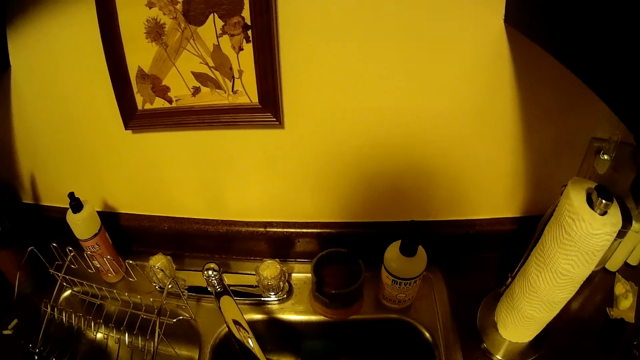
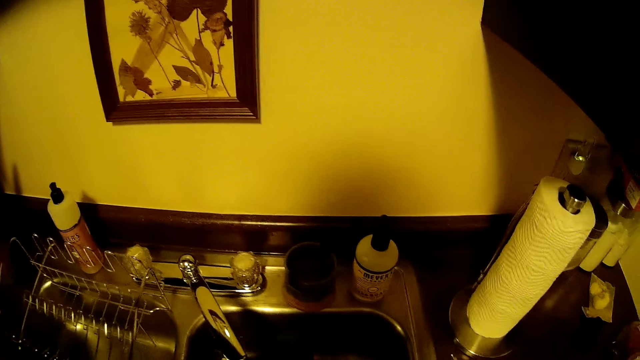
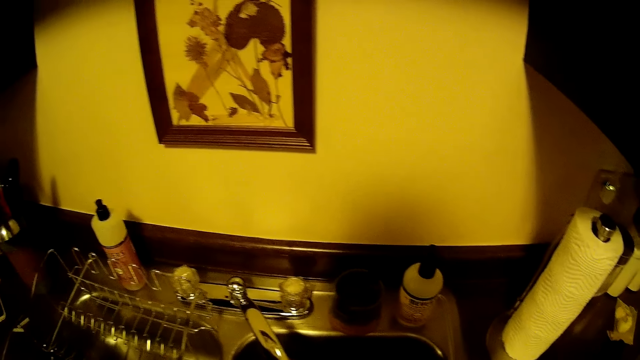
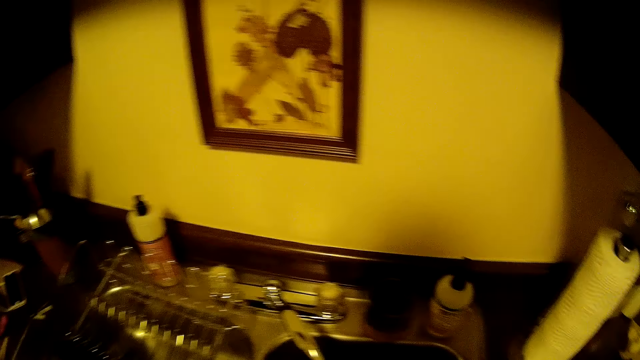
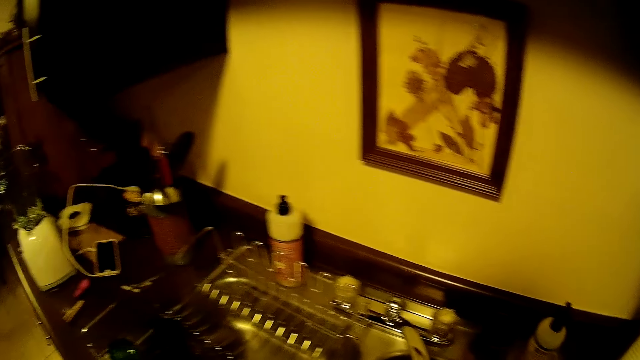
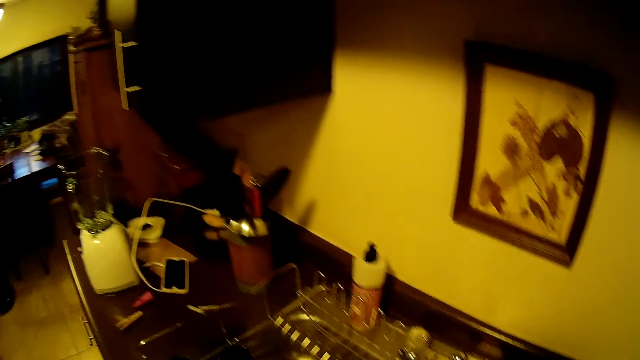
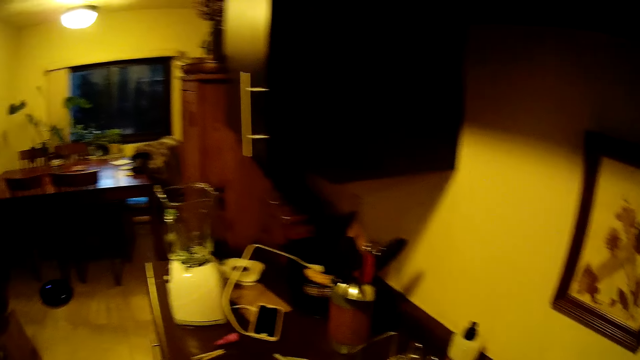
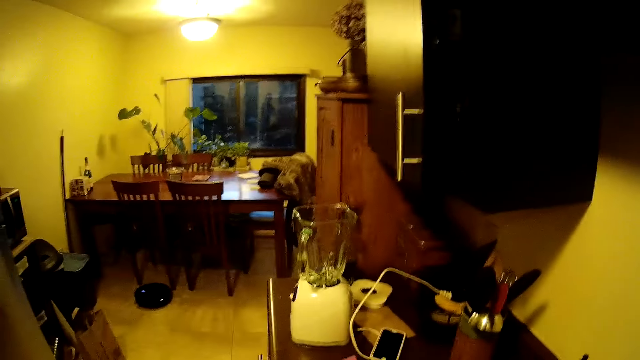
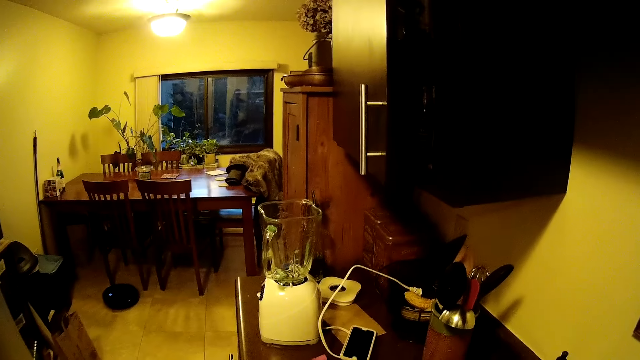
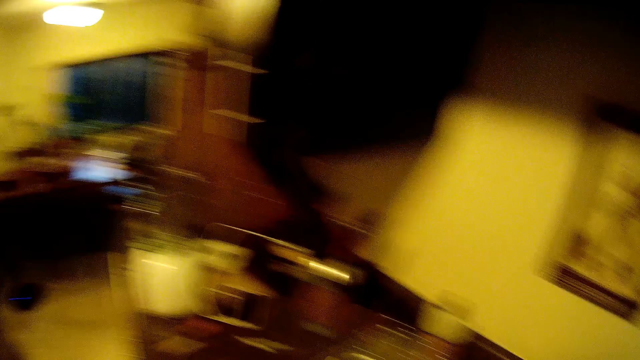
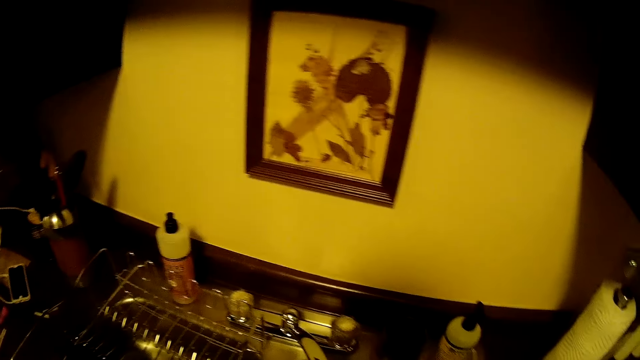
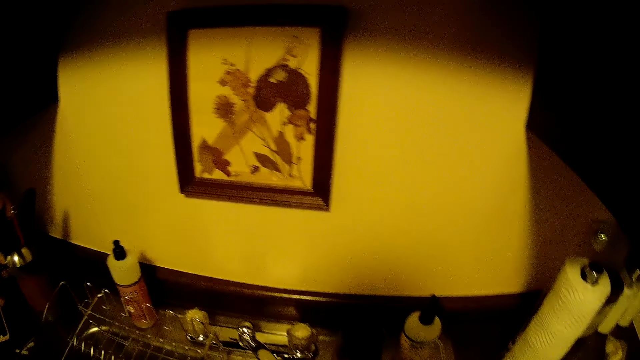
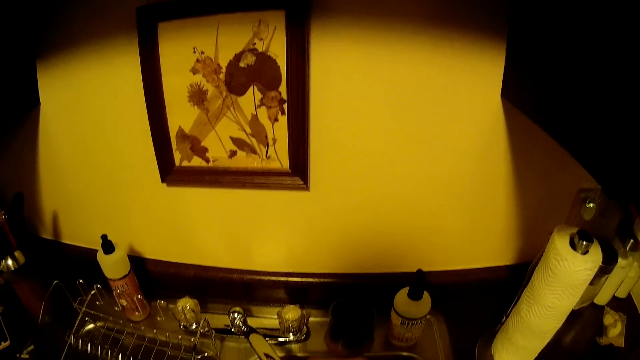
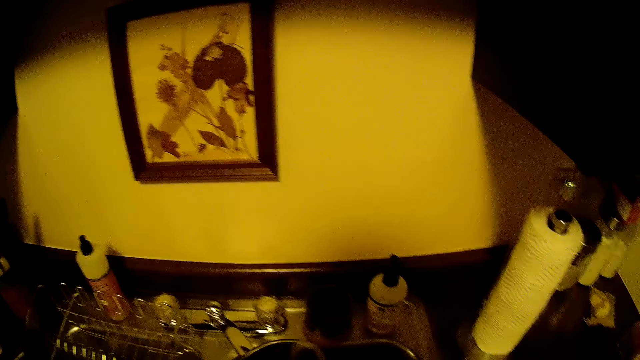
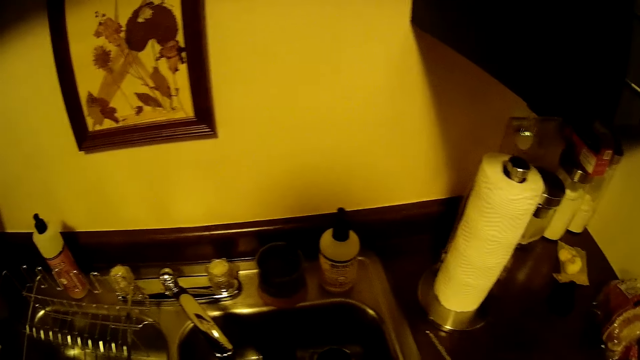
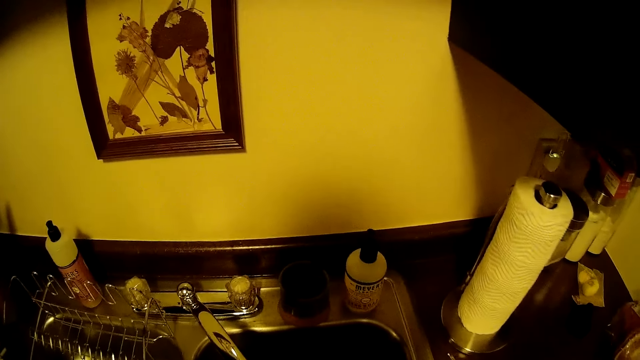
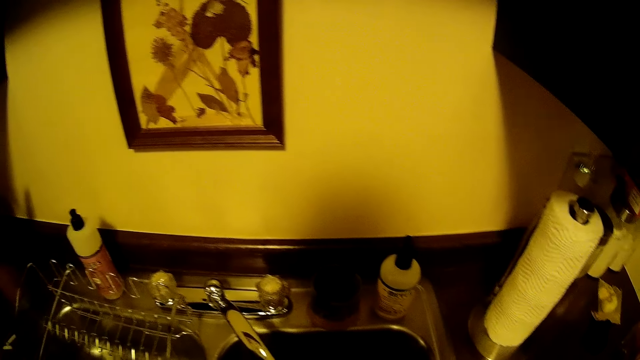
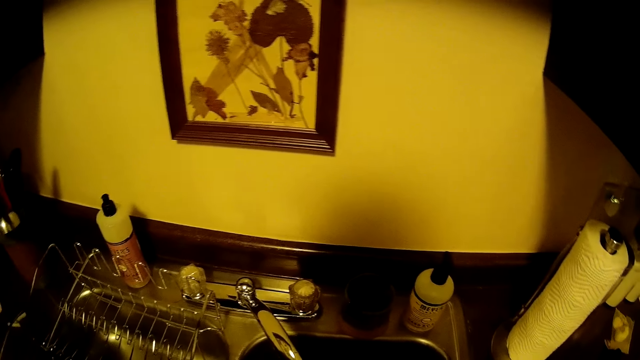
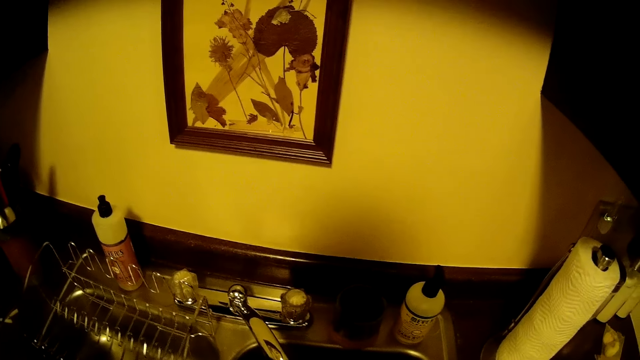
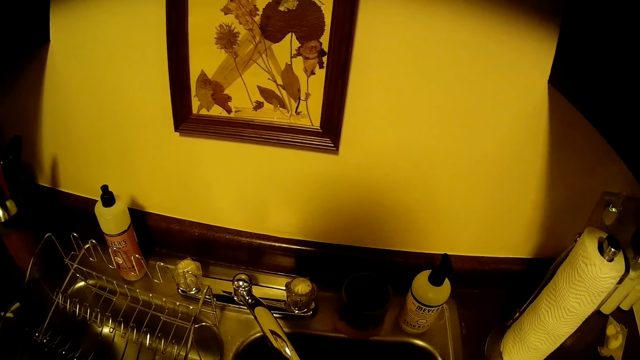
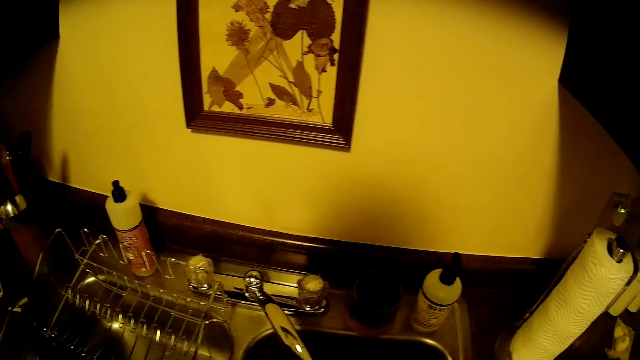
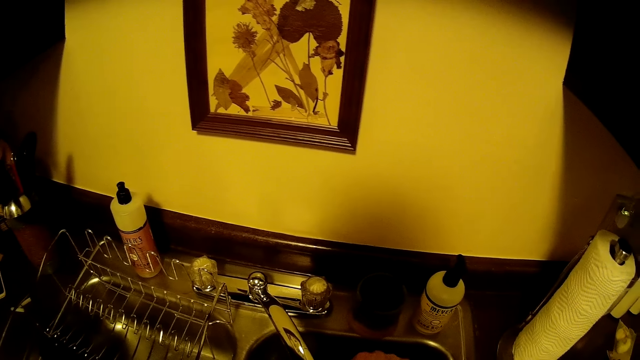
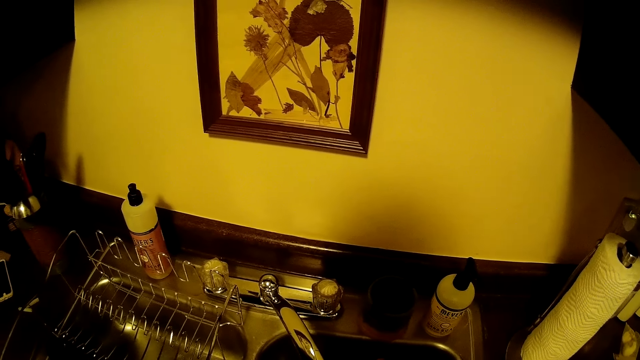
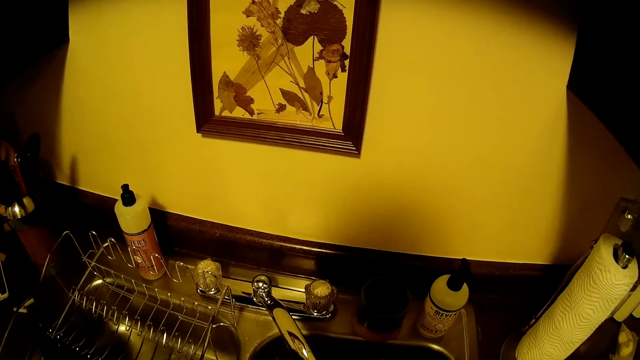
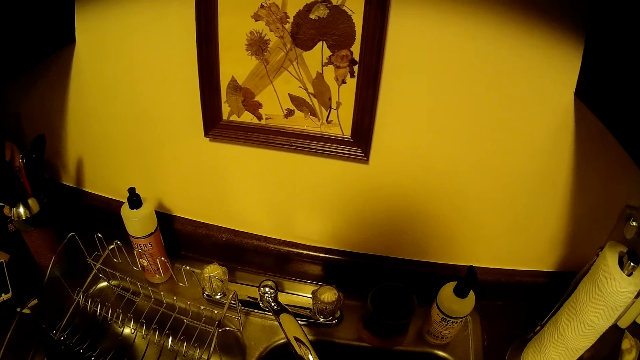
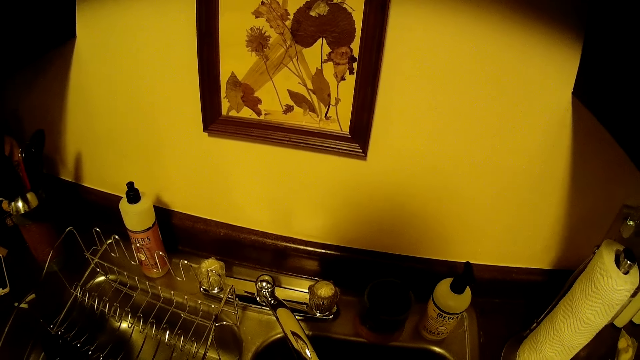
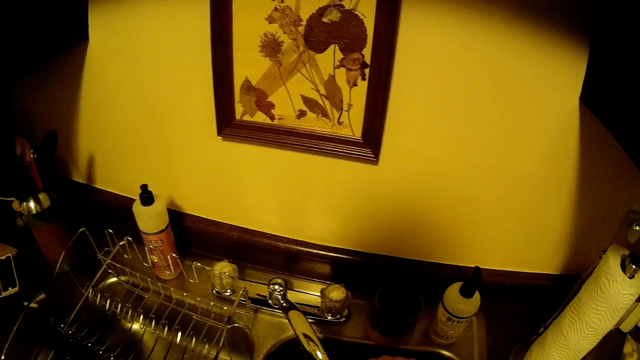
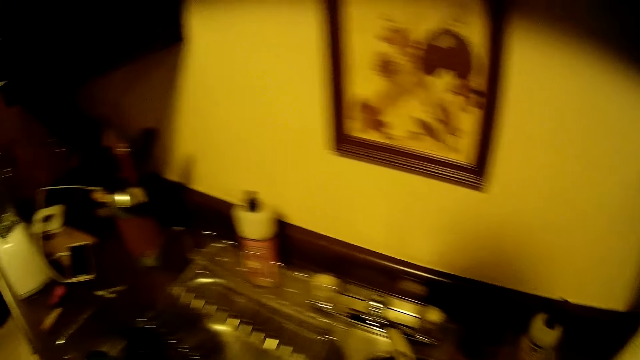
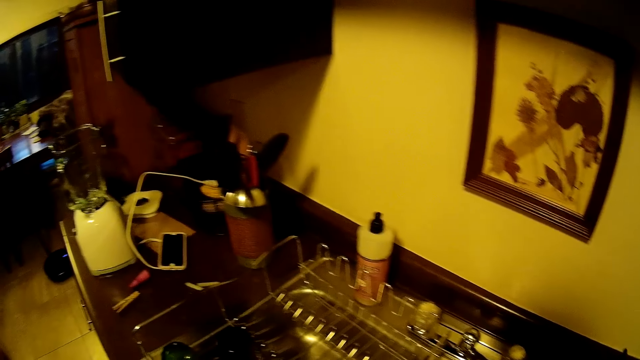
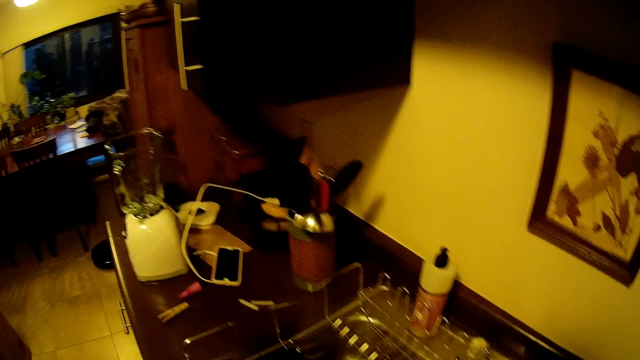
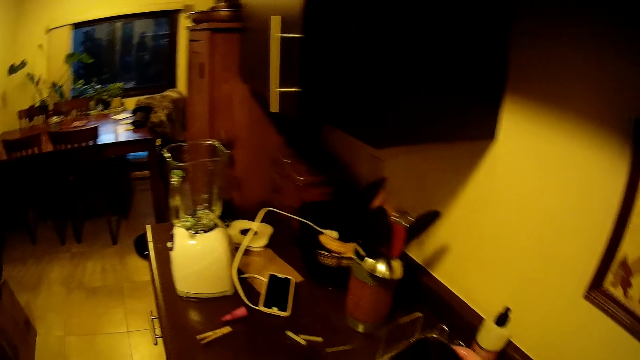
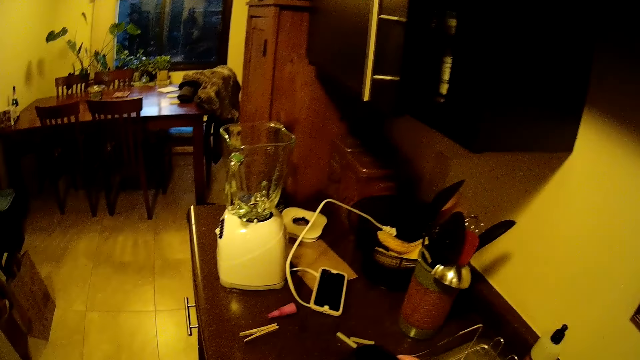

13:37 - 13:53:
The camera wearer washes something. He looks at the sink. He looks around. He places the plate on the plate rack on the kitchen sink with his left hand.

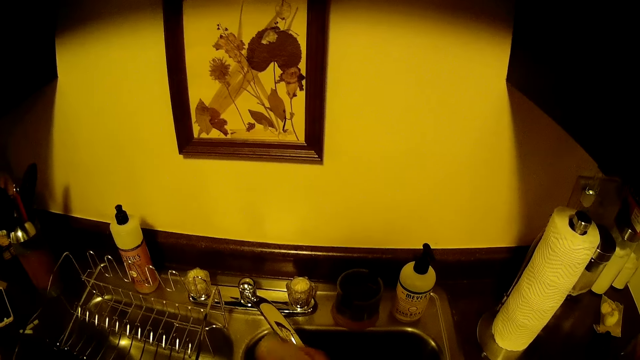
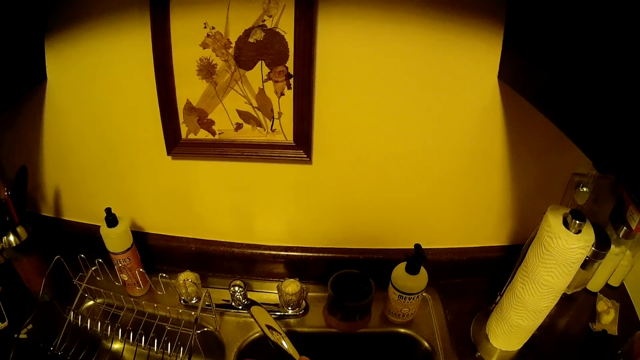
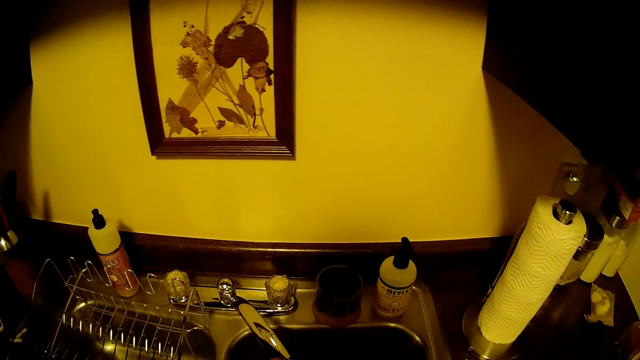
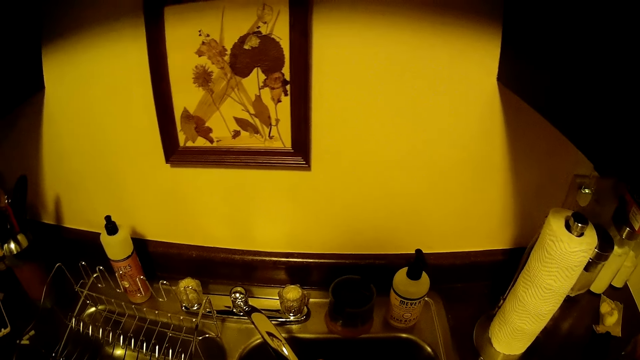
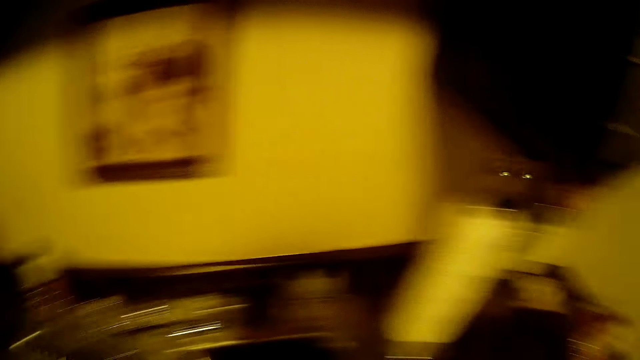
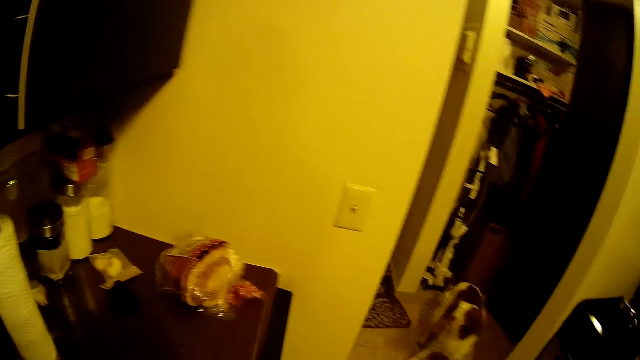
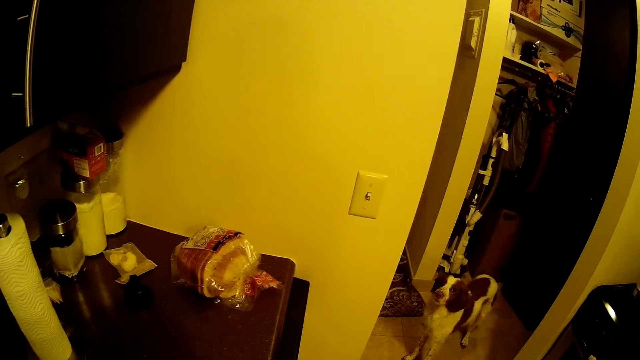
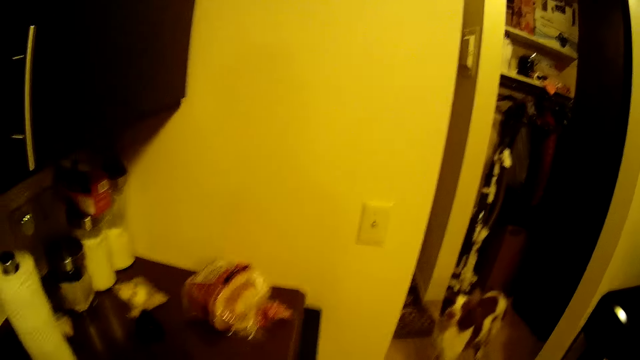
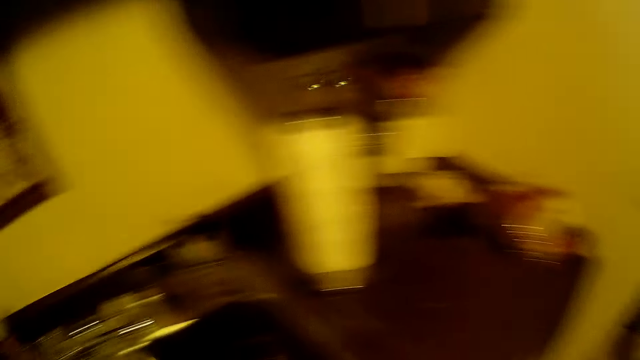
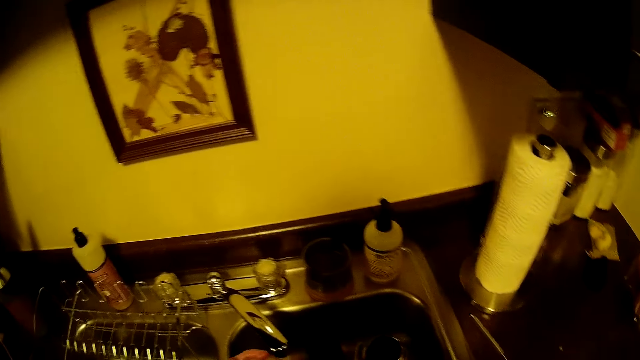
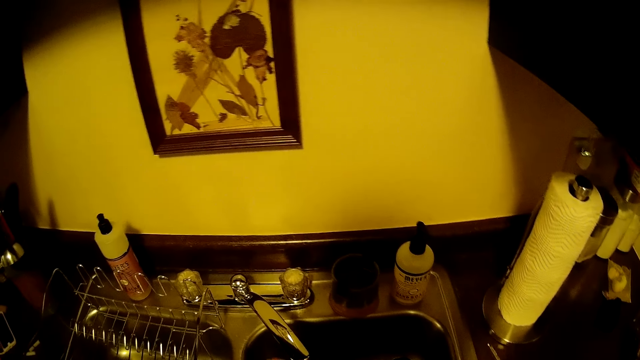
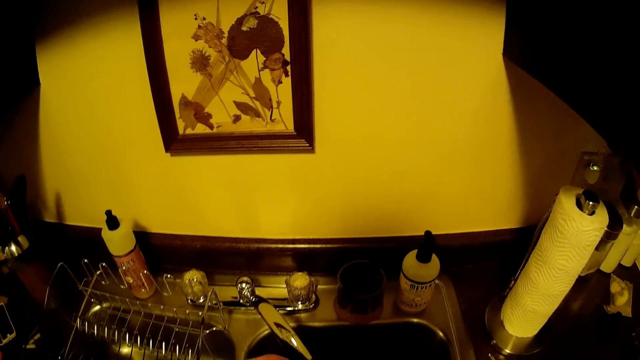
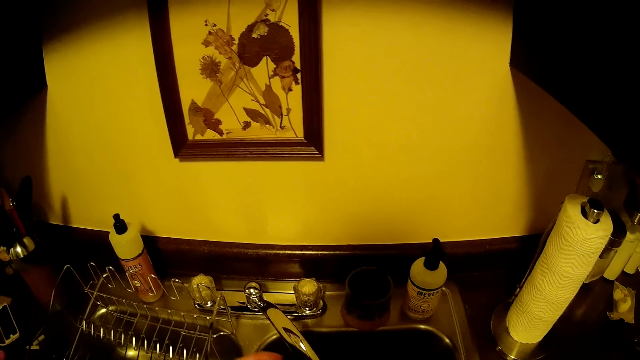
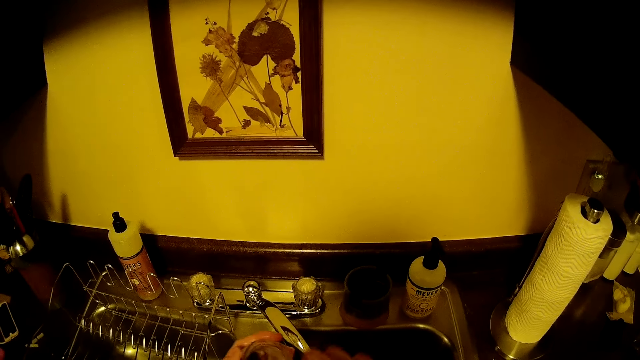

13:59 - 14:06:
The camera wearer gazes at a dog. The dog stares at the camera wearer in the kitchen. The camera wearer washes a glass bowl.
